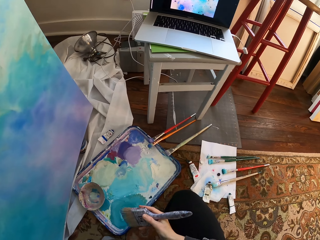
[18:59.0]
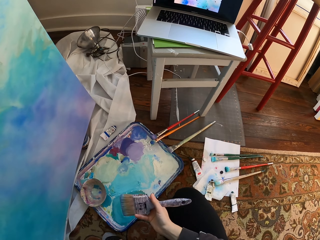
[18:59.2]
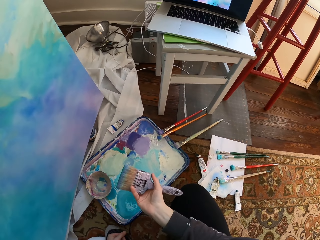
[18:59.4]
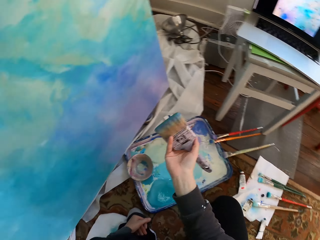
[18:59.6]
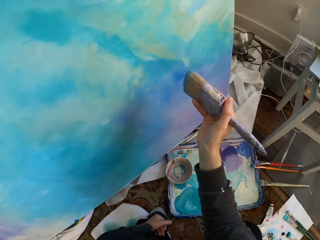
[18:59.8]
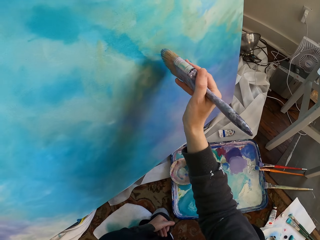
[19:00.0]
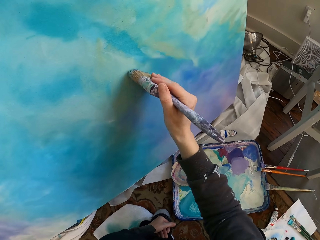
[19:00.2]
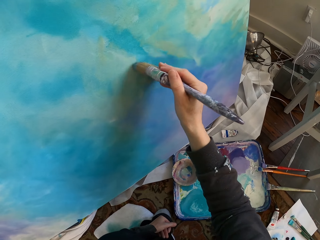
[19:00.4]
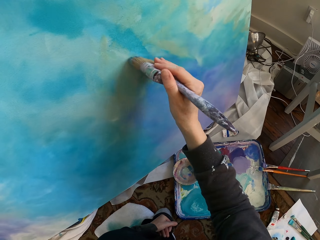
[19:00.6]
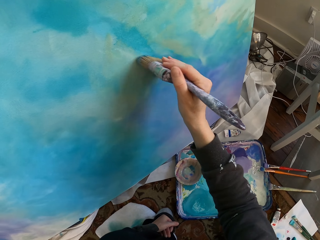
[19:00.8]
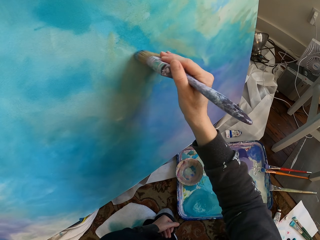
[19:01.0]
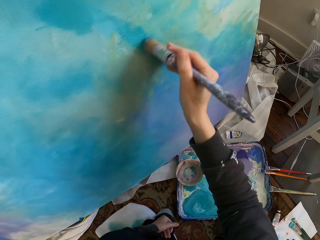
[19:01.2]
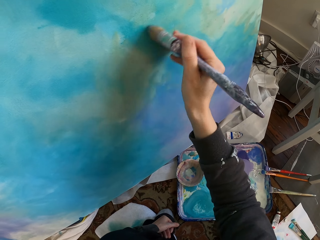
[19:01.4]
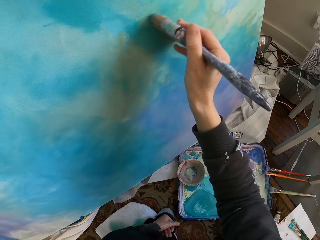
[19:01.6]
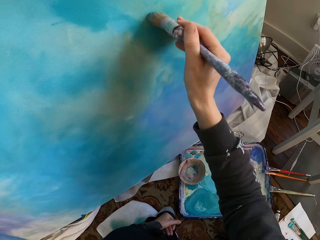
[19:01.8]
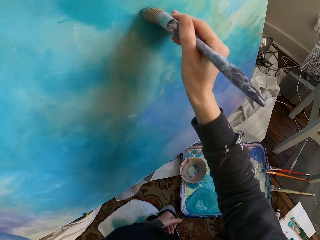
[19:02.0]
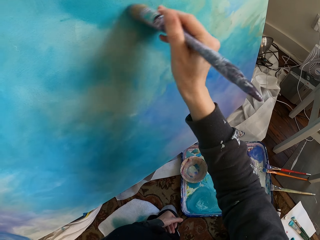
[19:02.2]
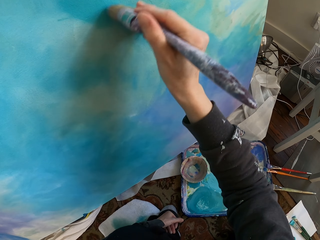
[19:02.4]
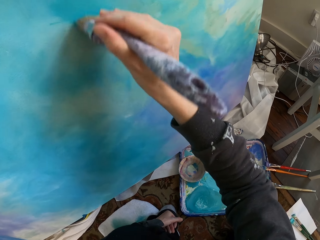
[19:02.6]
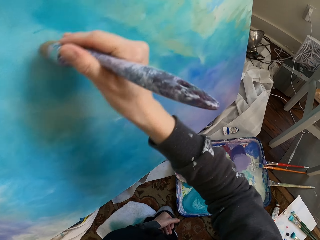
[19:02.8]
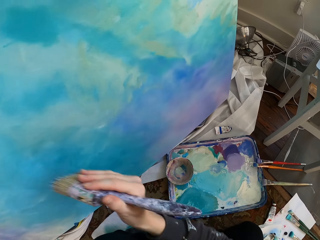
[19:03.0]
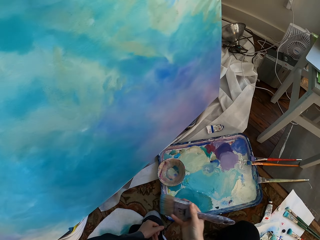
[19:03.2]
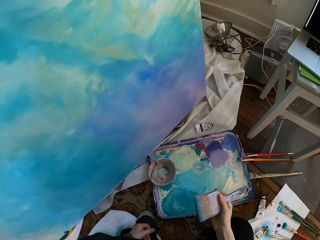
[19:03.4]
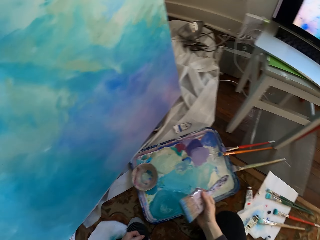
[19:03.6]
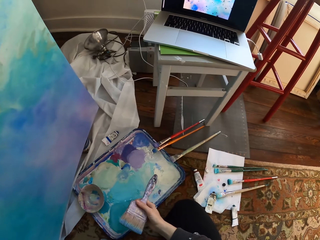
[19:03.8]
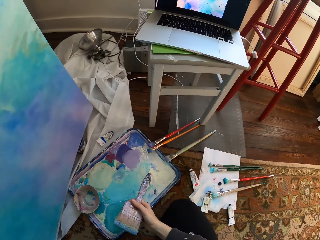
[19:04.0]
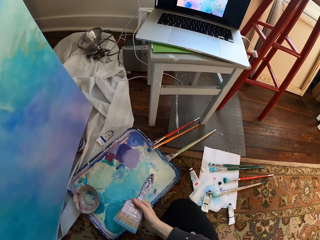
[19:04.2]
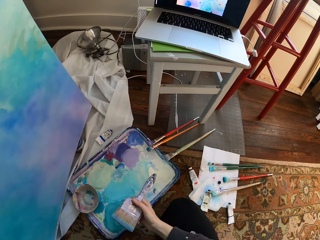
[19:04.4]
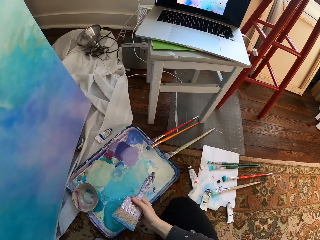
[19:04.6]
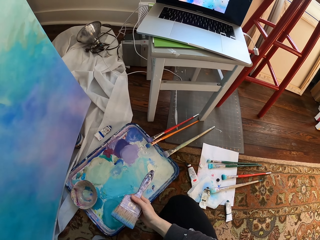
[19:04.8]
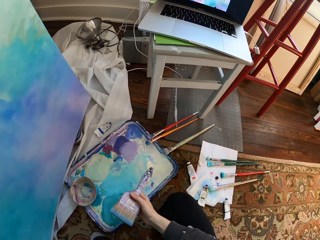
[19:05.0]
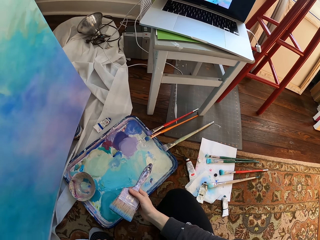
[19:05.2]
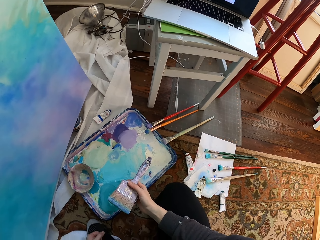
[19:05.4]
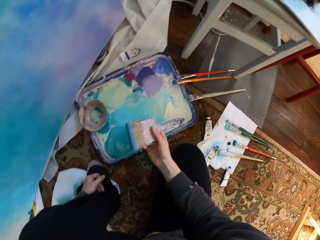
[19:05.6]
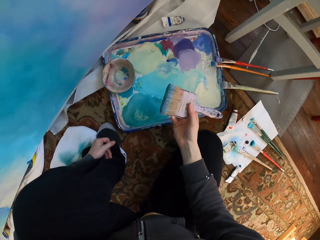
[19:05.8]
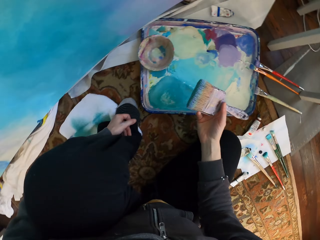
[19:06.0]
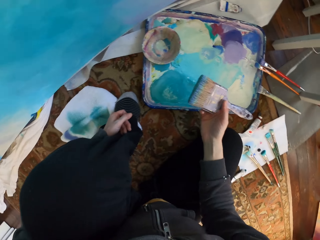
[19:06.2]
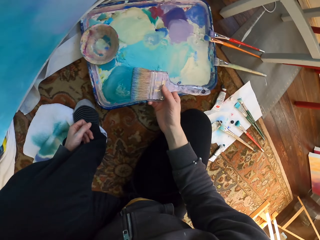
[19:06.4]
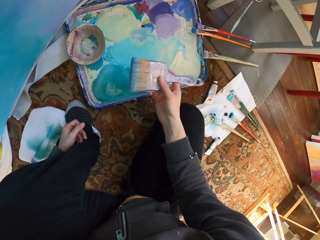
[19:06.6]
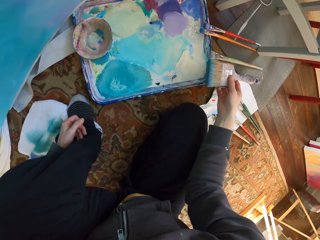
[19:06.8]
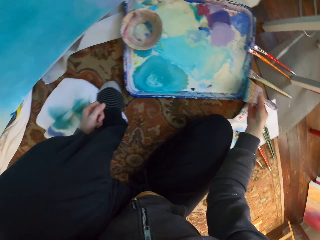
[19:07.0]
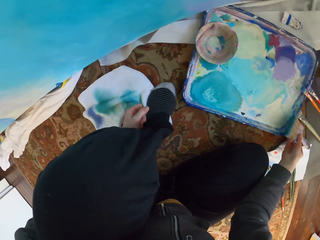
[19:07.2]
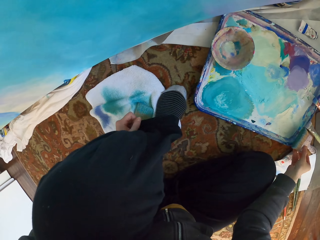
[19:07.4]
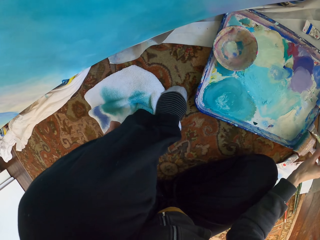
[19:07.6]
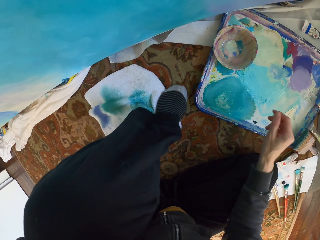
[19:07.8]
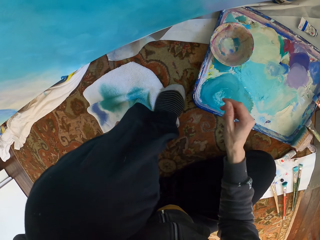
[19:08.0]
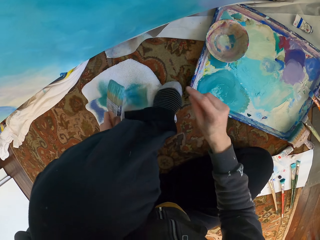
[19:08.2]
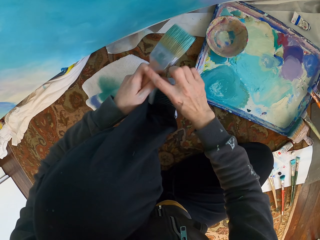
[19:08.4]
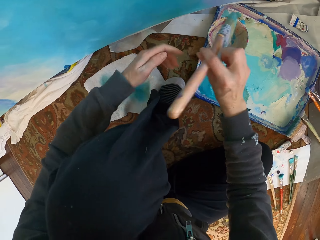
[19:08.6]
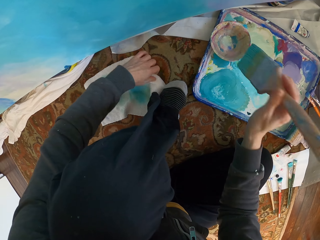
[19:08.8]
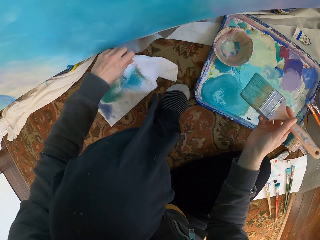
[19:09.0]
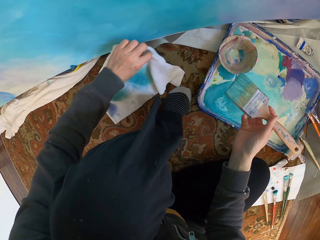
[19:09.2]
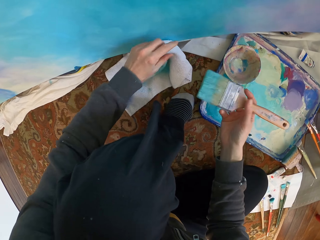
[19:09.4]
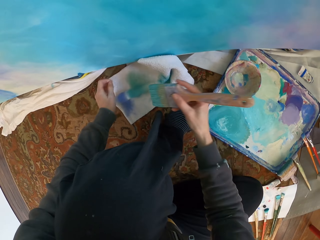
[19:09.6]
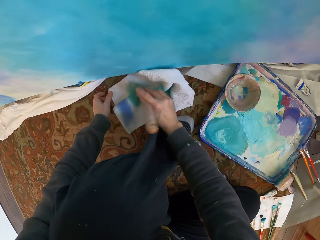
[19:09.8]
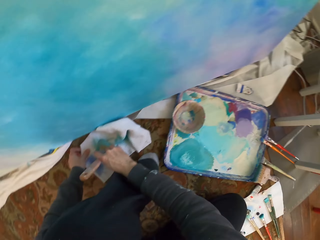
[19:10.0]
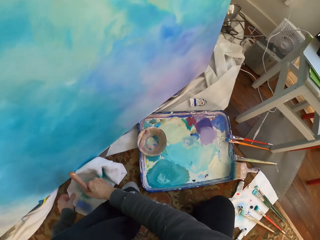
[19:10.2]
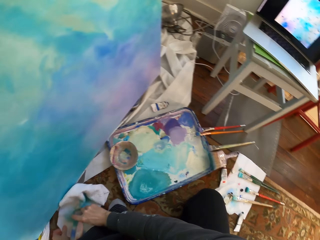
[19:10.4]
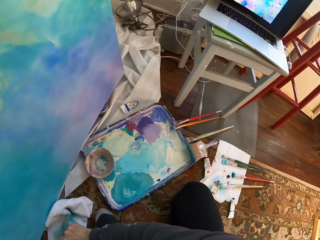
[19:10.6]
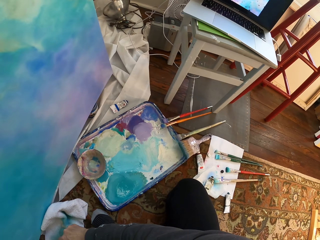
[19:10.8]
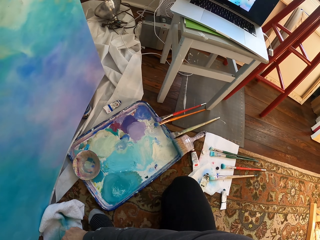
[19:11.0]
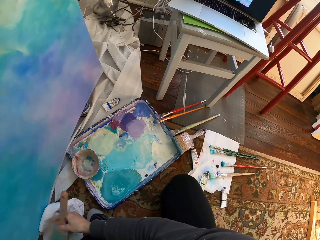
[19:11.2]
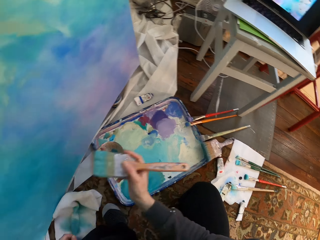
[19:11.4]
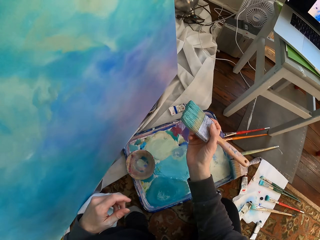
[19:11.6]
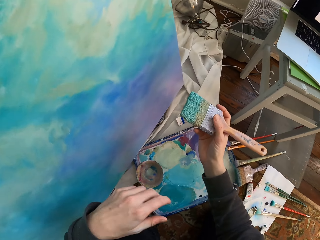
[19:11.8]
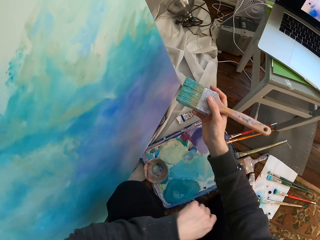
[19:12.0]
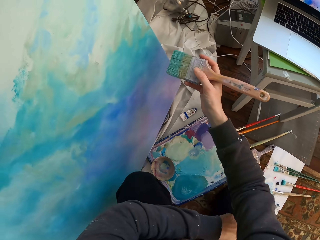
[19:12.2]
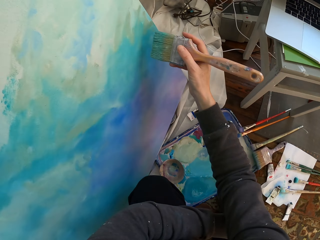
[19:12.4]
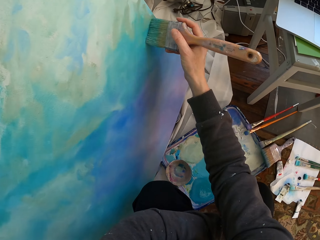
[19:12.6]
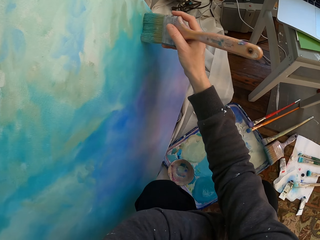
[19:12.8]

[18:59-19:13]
The camera wearer lowers a hand holding a brush. They look at a painting. They paint. They lower the hand holding the brush. They look at a laptop. They put the brush on the floor. They take the brush from the floor. They wipe the brush using a piece of cloth.

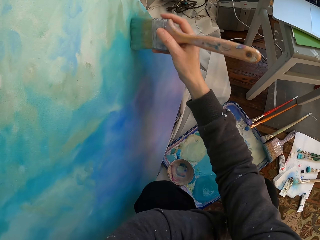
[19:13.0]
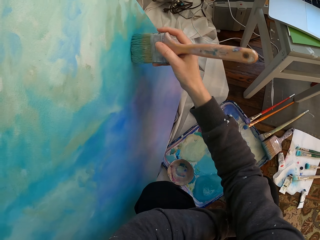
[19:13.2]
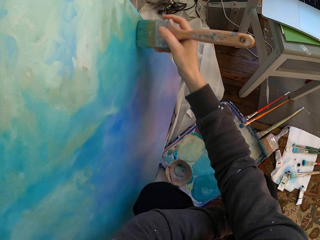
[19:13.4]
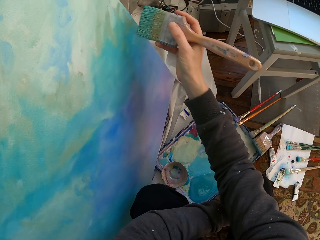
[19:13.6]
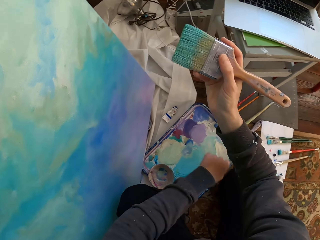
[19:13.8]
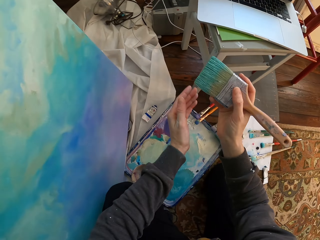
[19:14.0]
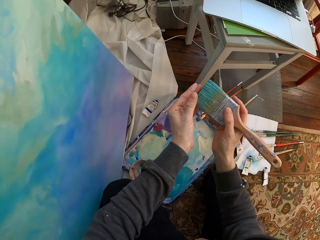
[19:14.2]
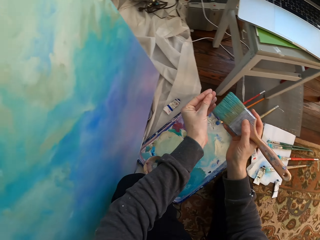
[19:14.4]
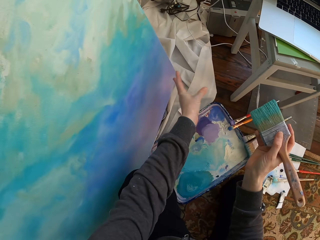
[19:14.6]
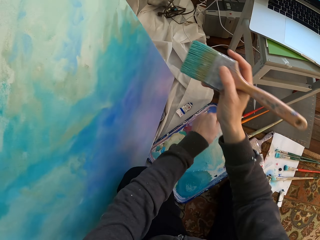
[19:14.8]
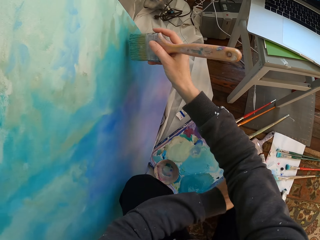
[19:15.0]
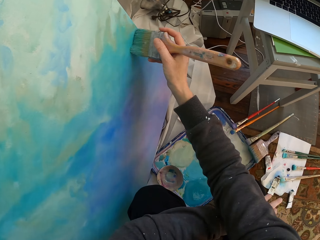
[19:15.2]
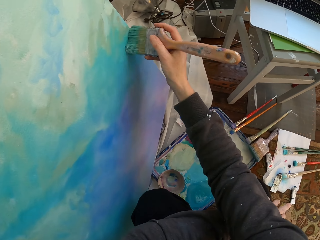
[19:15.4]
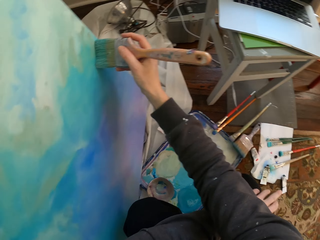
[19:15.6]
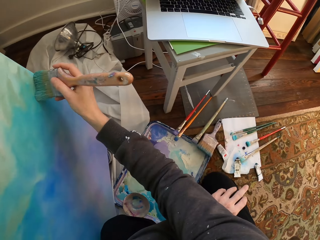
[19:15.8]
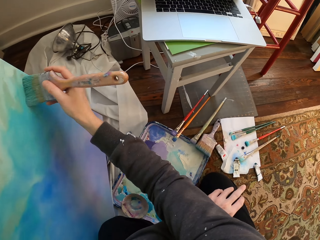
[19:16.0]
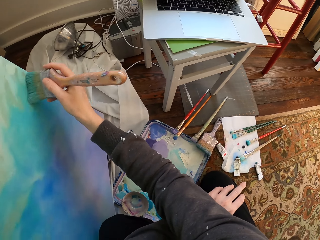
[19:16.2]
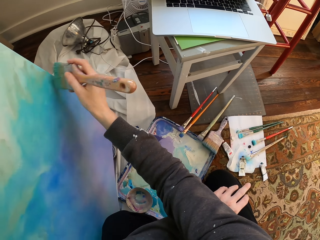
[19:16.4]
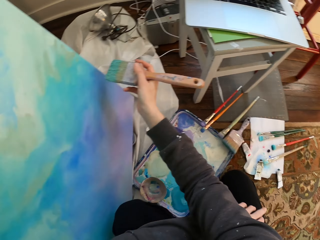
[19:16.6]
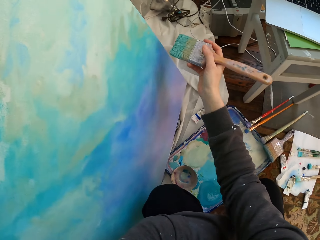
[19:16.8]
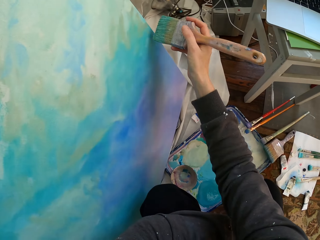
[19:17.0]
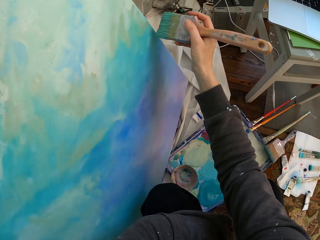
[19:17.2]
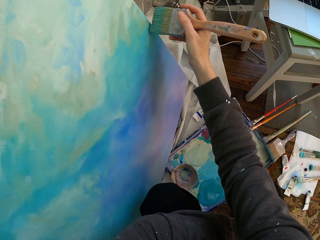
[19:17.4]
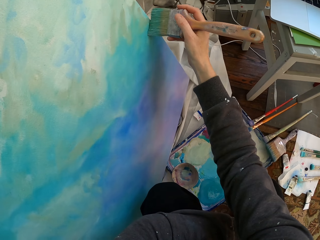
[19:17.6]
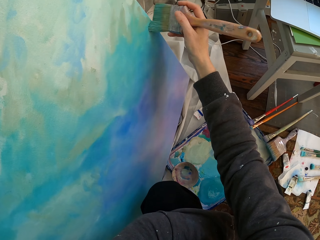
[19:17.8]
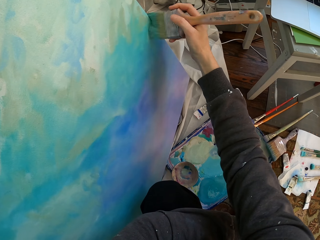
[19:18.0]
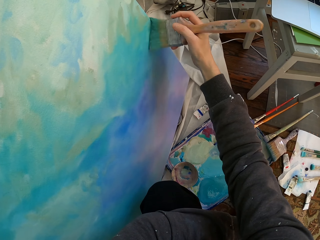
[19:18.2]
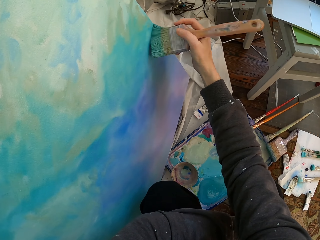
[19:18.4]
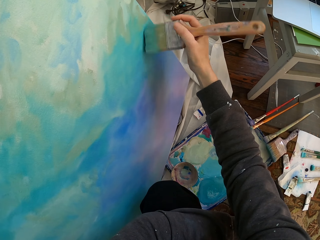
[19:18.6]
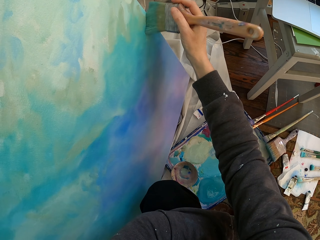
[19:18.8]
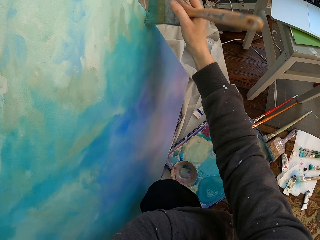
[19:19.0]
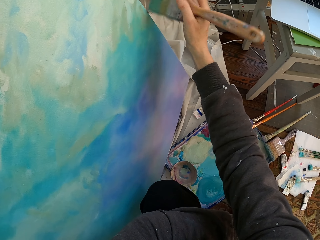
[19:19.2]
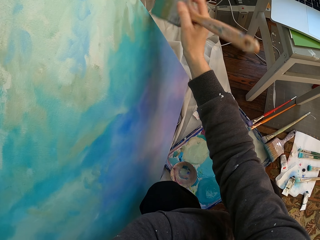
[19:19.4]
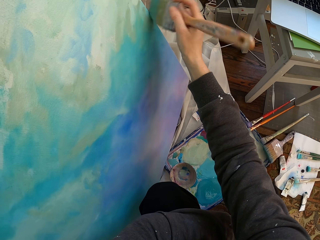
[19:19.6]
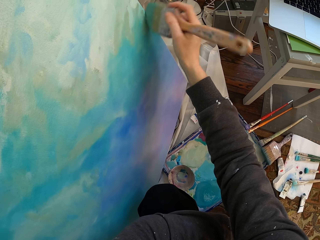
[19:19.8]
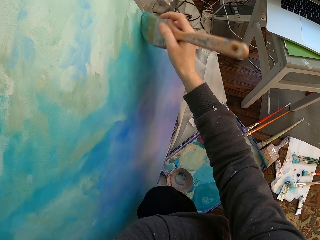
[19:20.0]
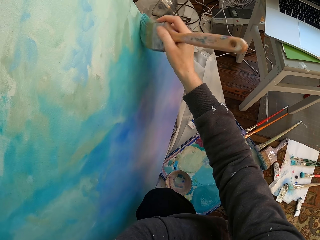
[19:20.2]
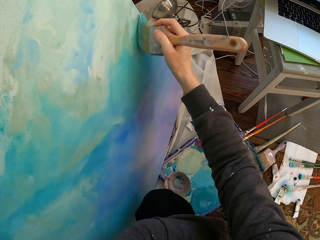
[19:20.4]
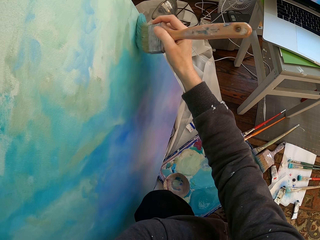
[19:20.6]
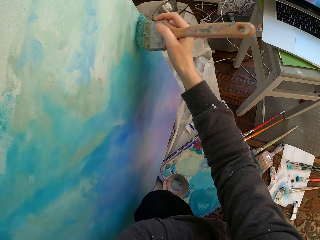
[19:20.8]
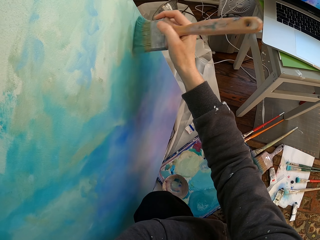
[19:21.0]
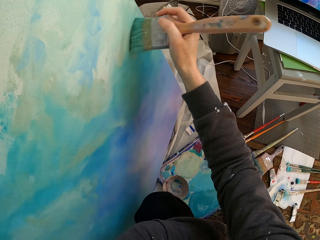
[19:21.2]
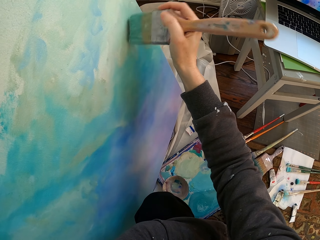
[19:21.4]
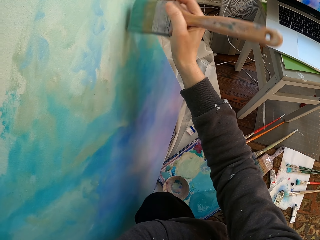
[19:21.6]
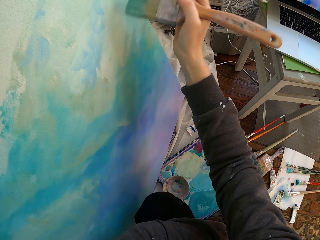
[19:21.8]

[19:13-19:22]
The camera wearer paints the wall with the brush. They remove something from the brush. They paint.
